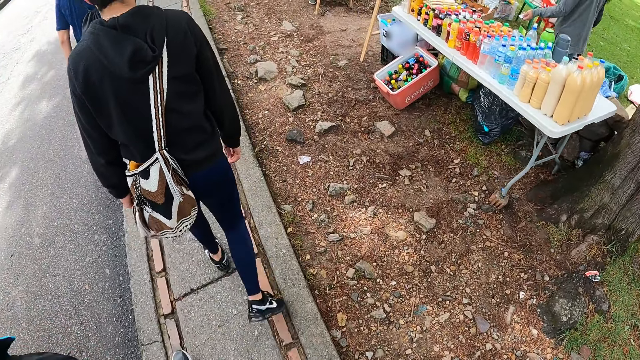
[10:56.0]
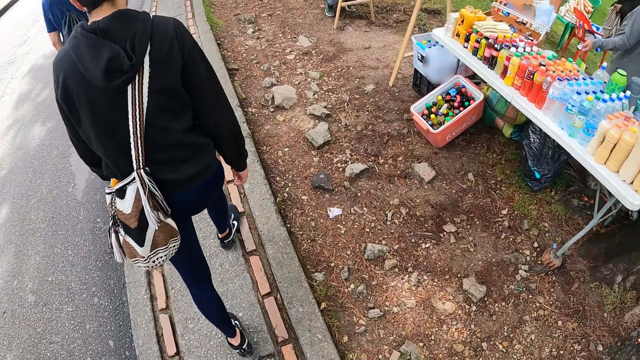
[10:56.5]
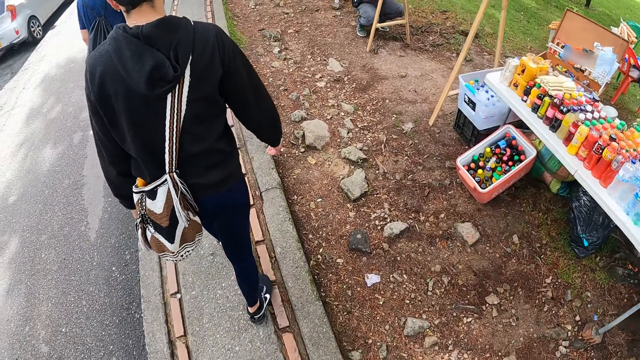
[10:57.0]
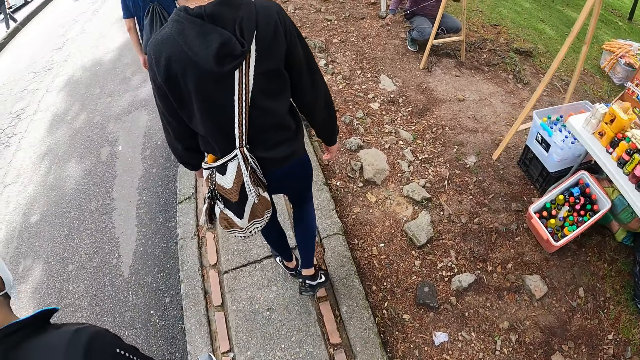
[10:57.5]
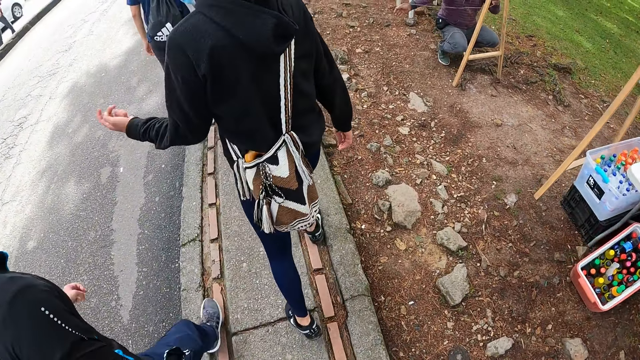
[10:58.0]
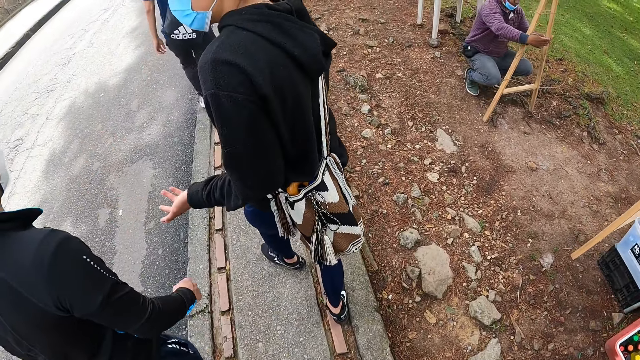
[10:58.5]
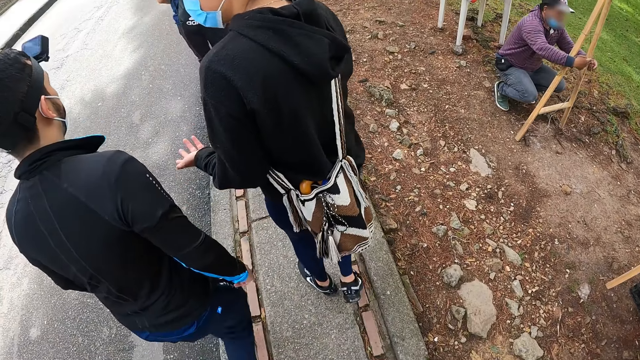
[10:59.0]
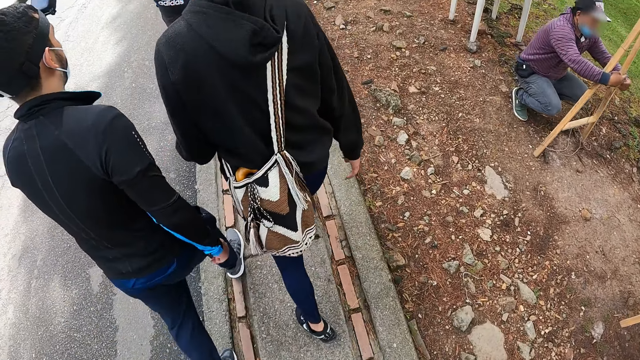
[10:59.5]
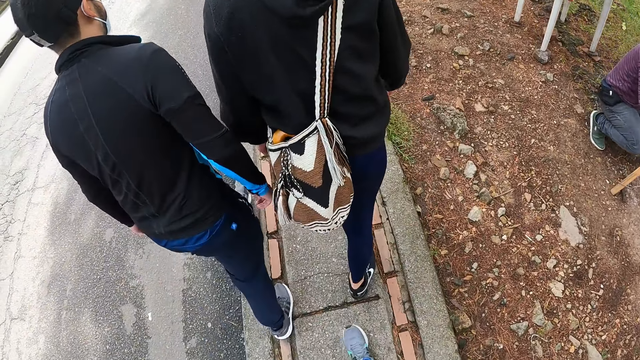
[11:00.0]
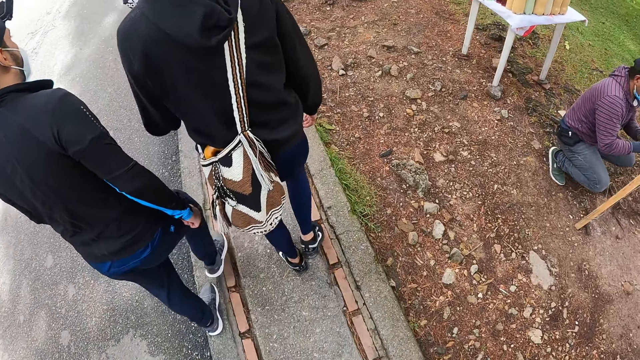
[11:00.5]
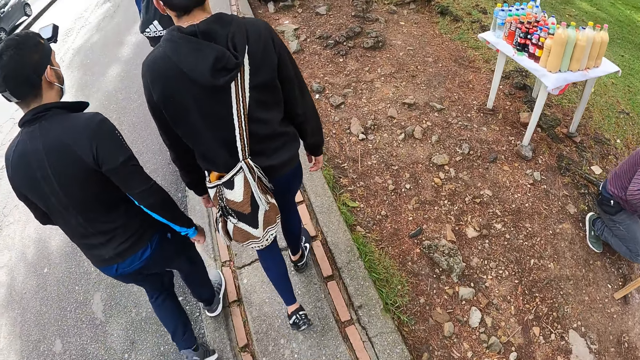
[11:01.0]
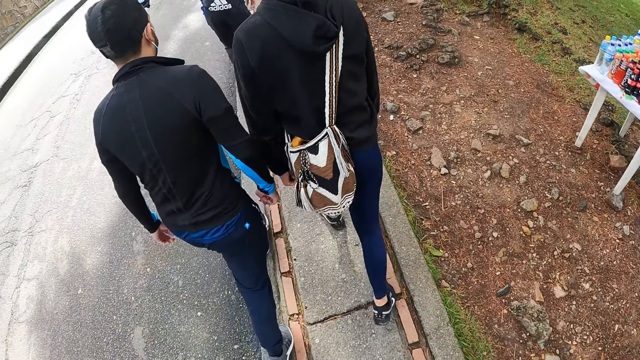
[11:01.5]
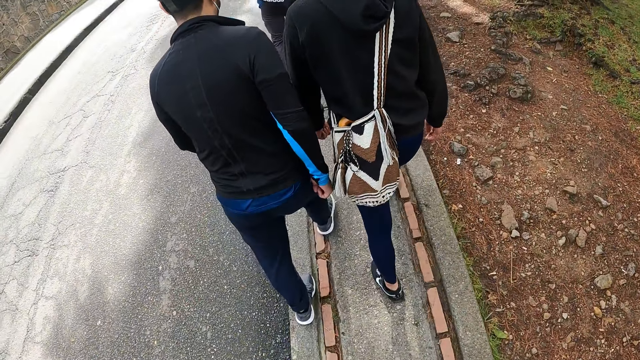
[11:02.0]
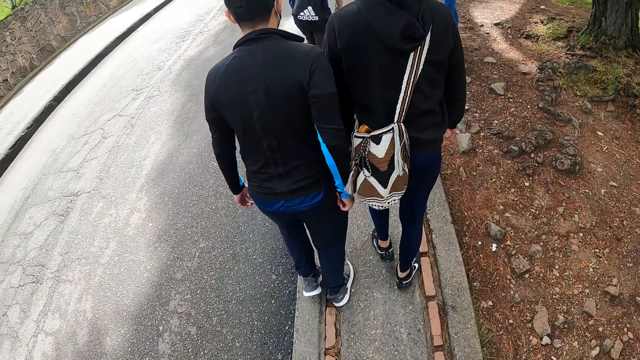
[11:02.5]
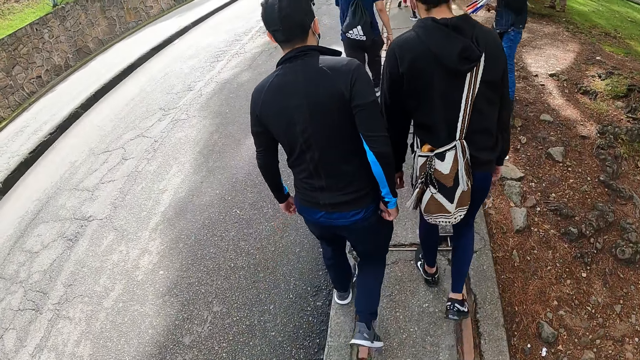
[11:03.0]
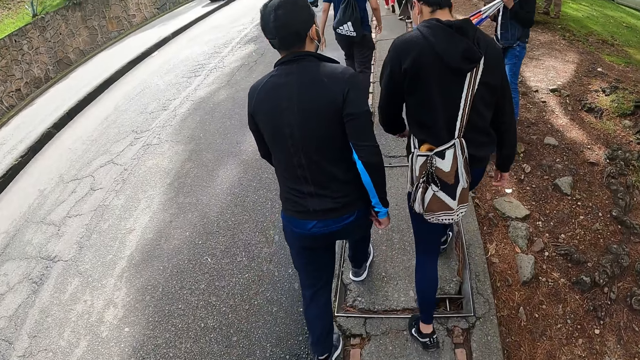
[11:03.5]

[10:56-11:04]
A man interacts with another man.

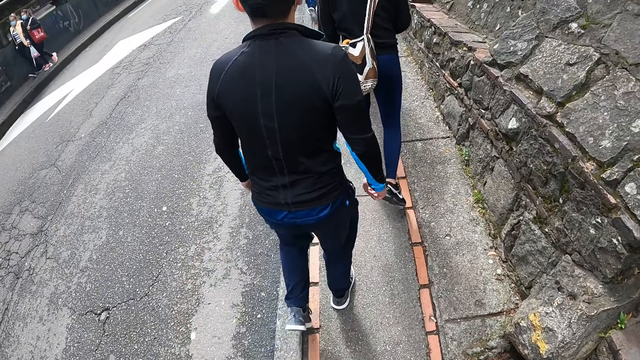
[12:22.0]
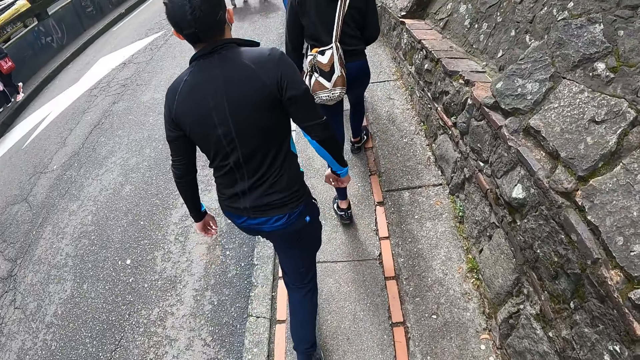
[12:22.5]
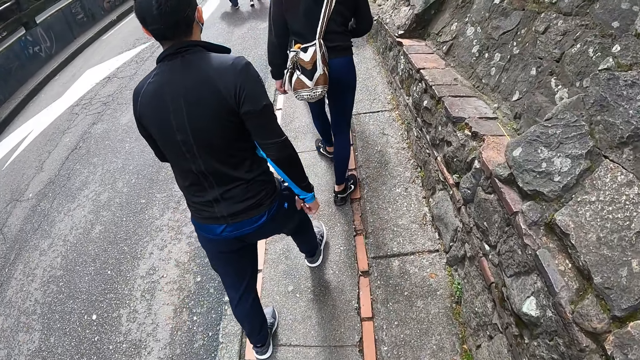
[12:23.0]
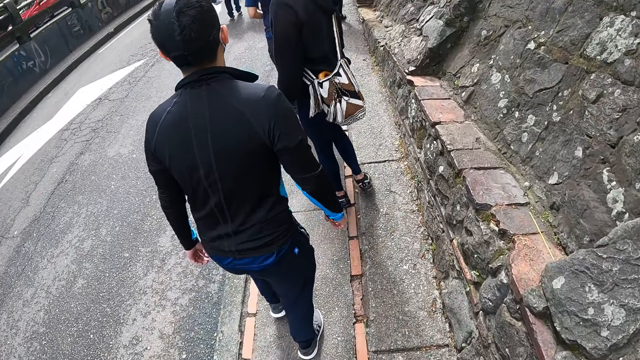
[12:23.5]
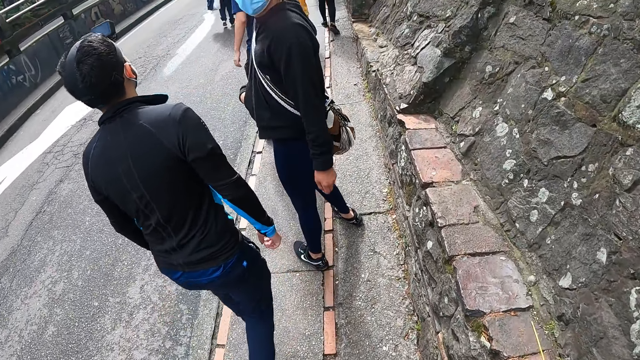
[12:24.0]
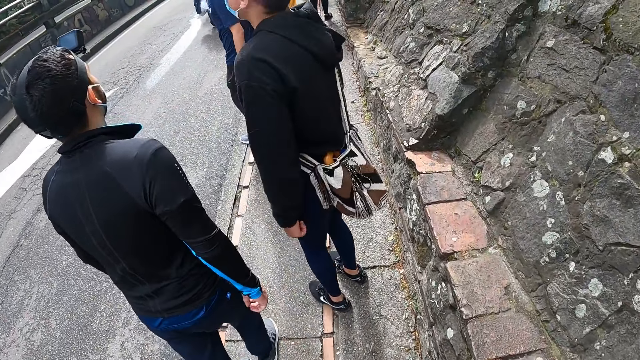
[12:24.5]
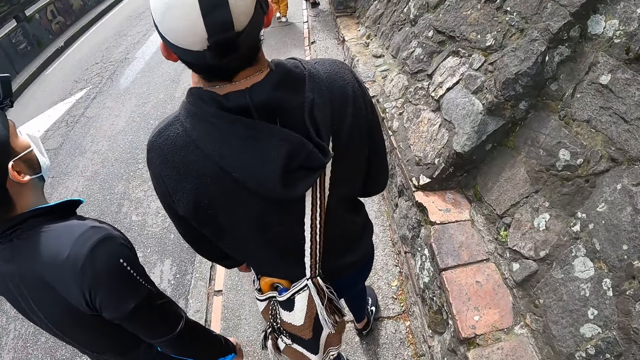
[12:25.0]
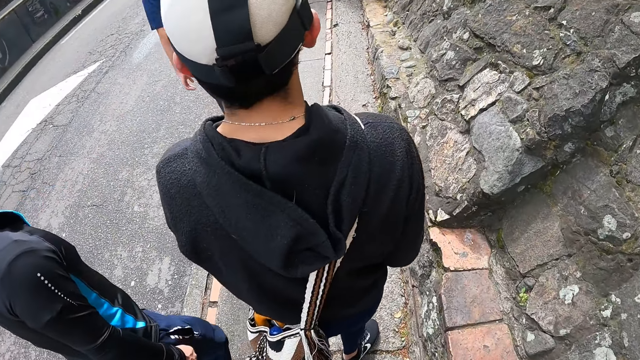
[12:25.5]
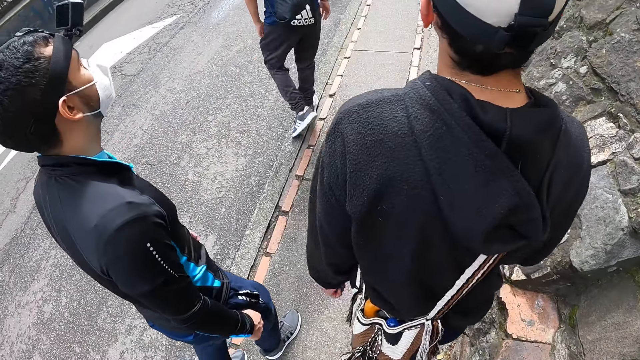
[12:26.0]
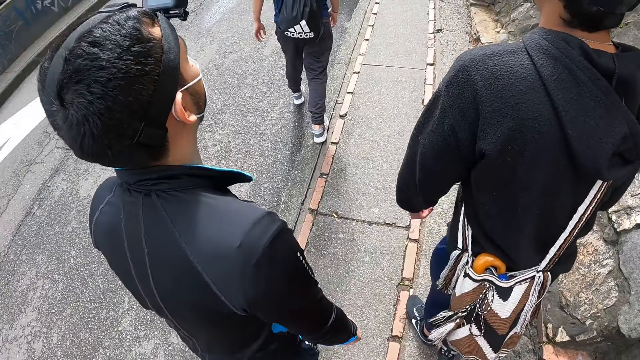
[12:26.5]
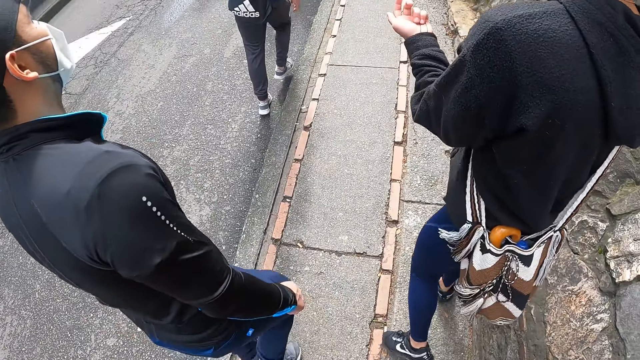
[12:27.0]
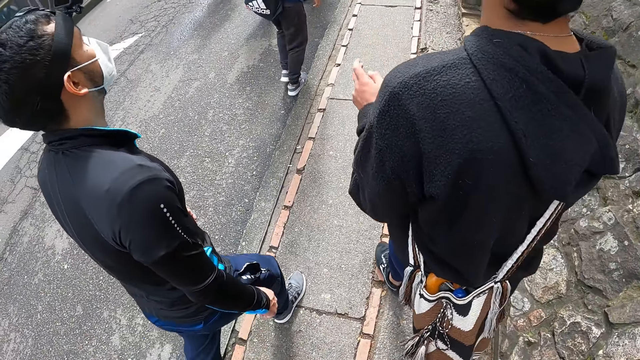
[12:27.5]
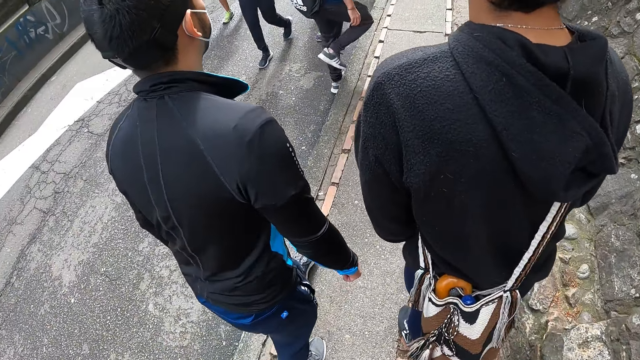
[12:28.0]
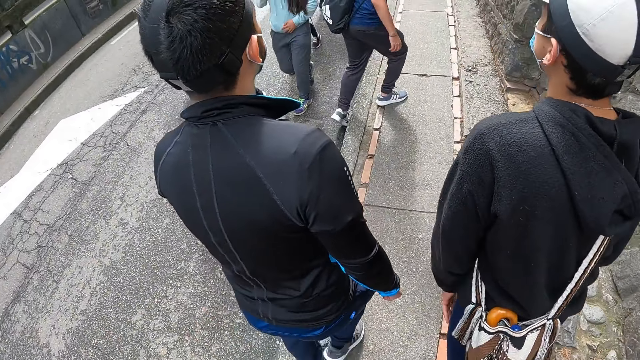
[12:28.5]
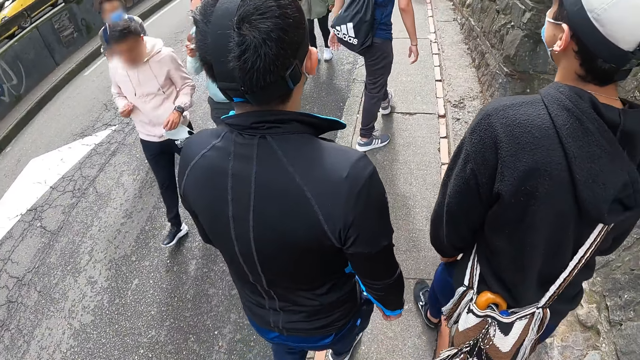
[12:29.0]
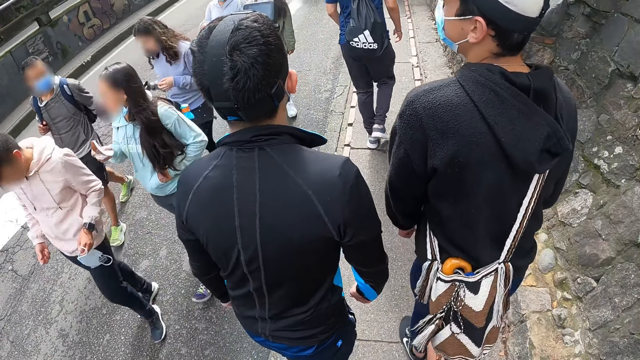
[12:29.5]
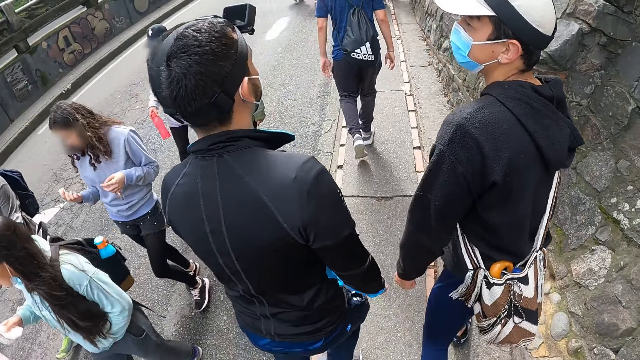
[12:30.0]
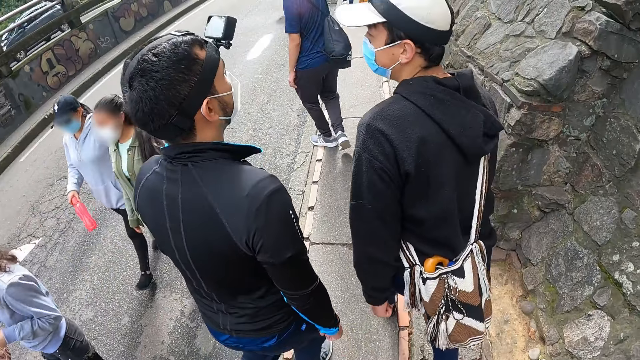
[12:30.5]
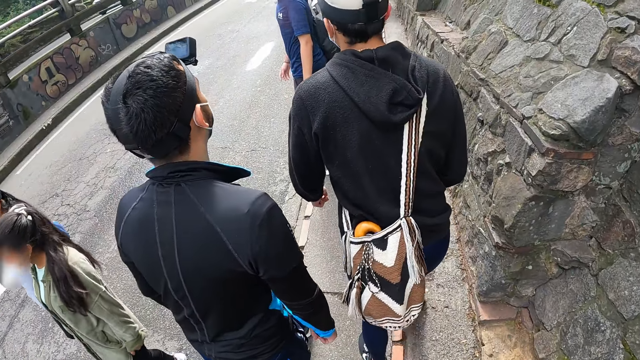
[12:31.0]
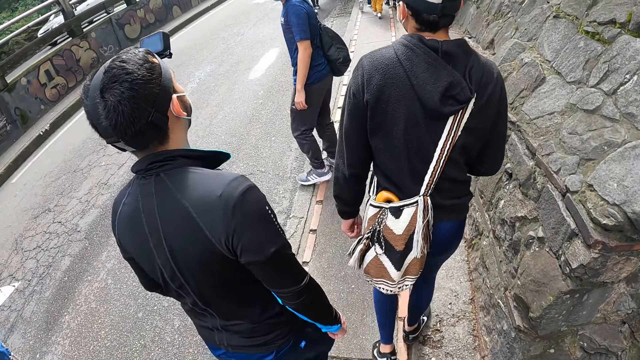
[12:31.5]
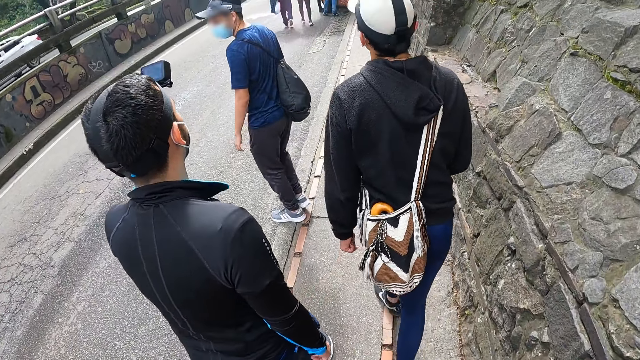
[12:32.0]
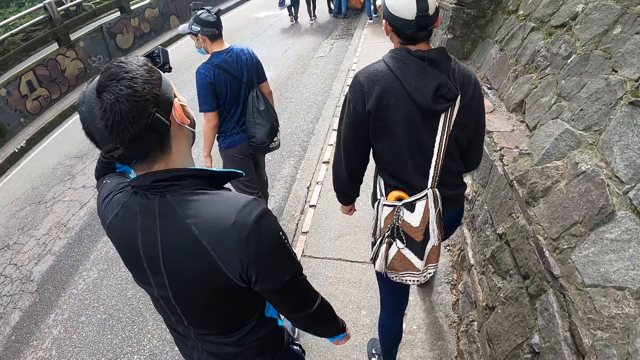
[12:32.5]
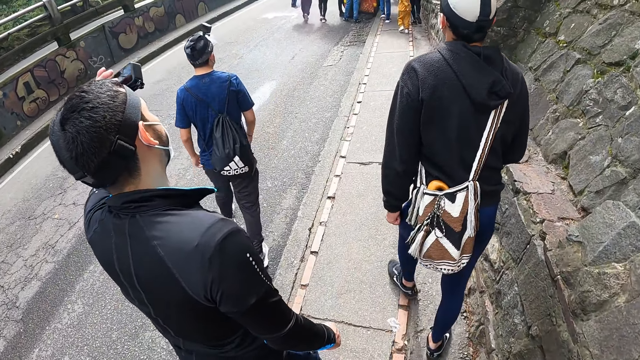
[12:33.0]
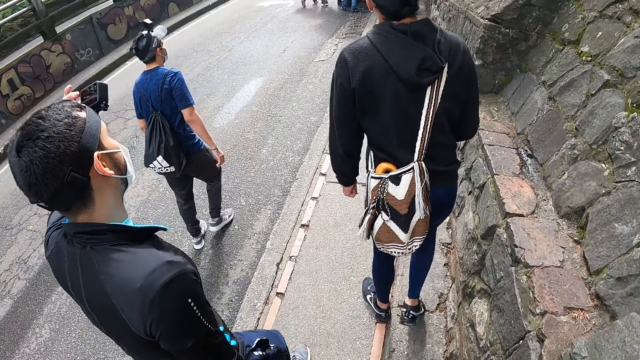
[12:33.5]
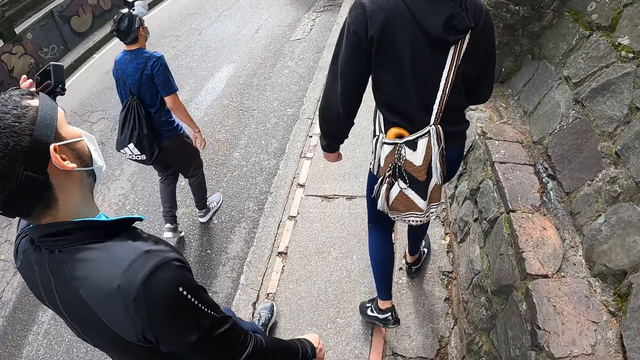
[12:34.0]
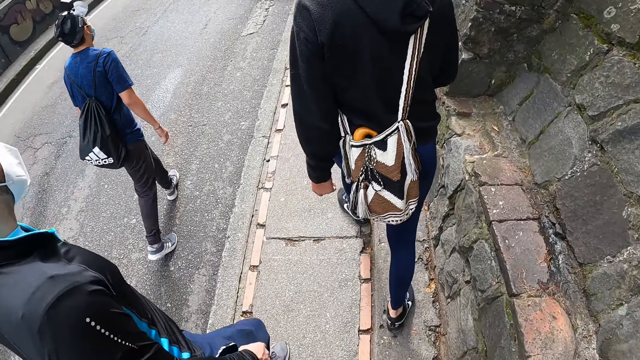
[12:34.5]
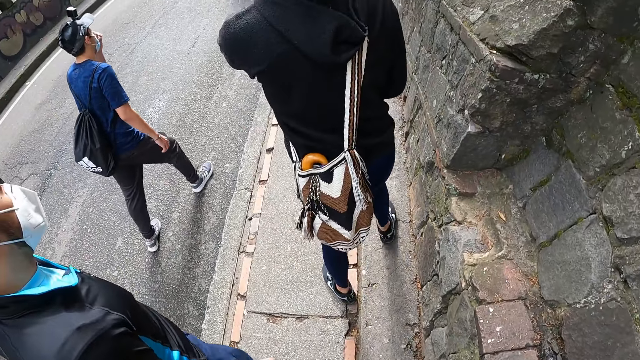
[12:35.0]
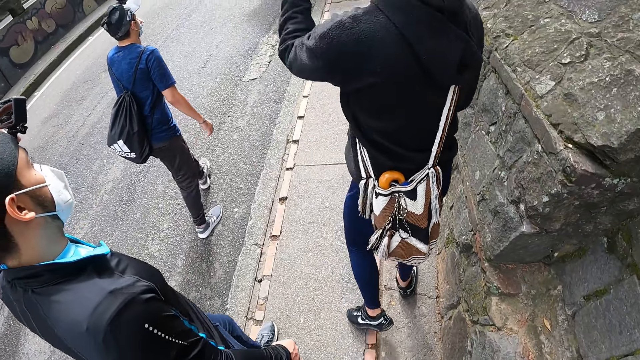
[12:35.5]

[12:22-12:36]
A man interacts with the camera wearer. The man interacts with another man. The other man touches his head with his left hand.
